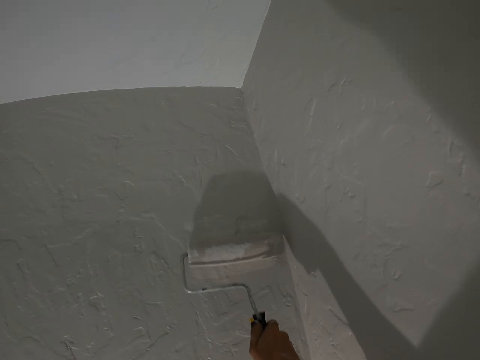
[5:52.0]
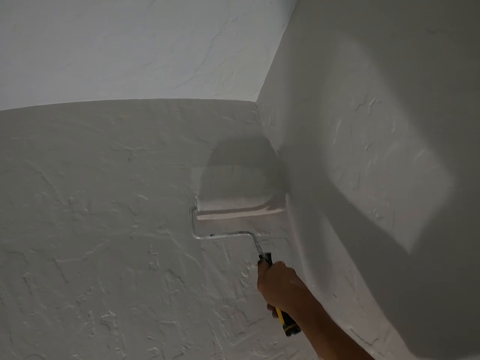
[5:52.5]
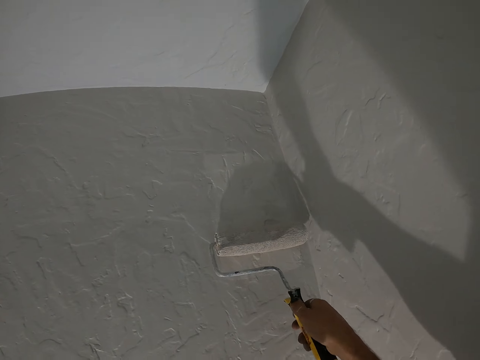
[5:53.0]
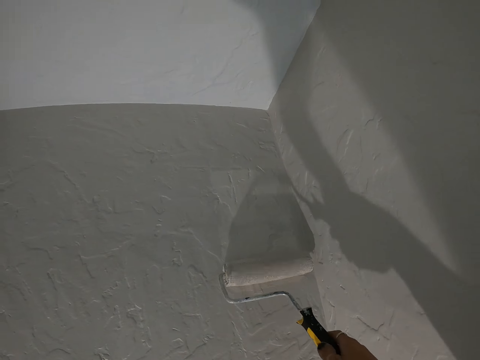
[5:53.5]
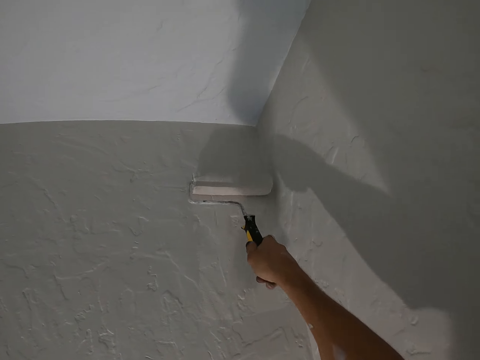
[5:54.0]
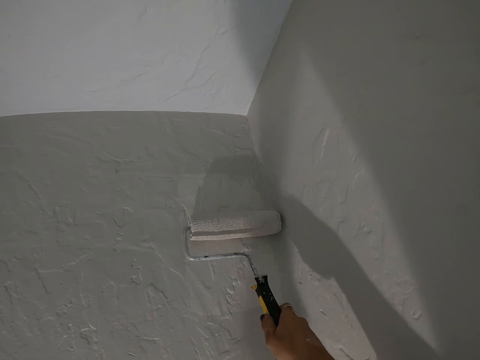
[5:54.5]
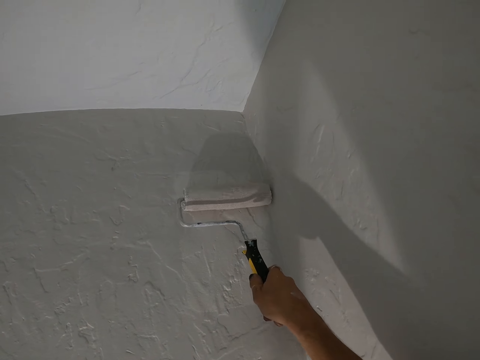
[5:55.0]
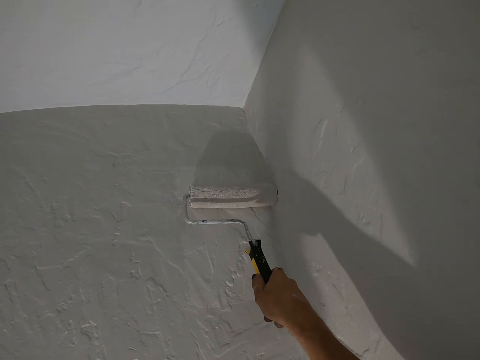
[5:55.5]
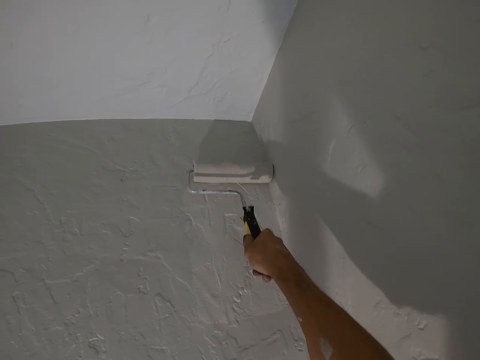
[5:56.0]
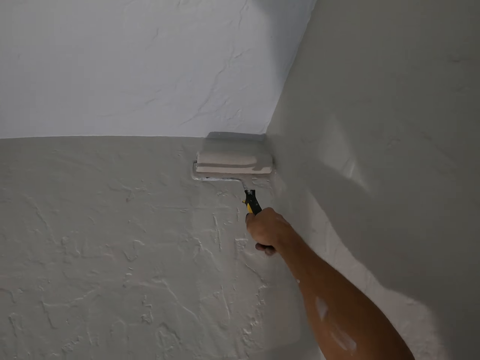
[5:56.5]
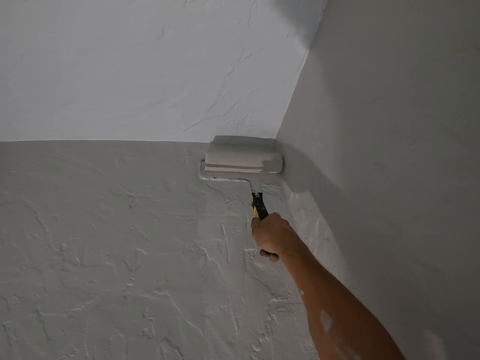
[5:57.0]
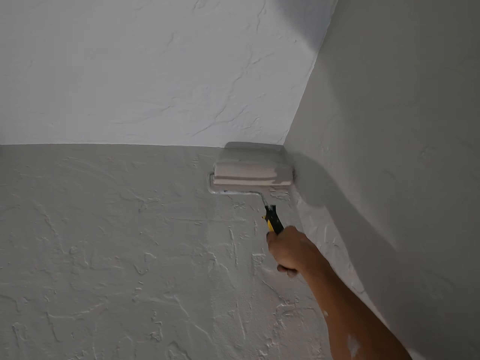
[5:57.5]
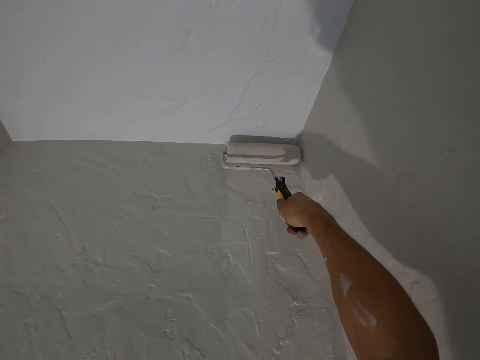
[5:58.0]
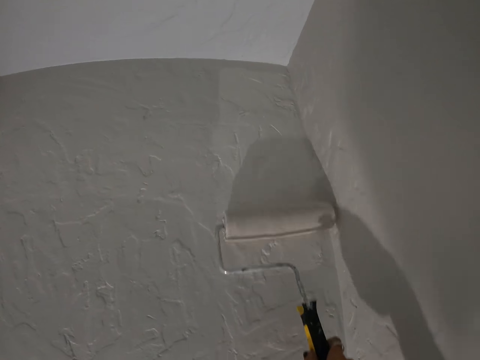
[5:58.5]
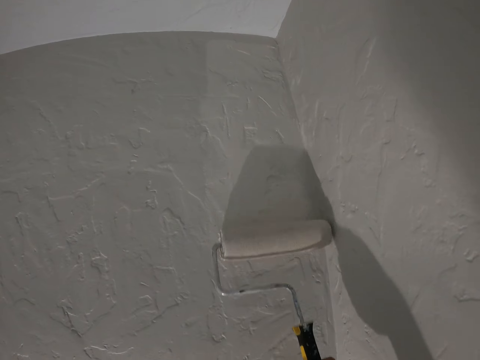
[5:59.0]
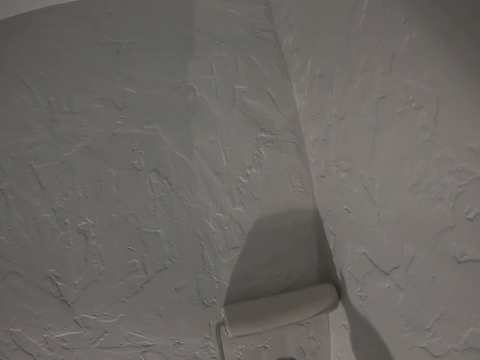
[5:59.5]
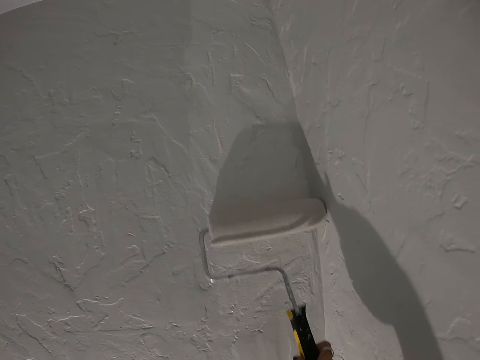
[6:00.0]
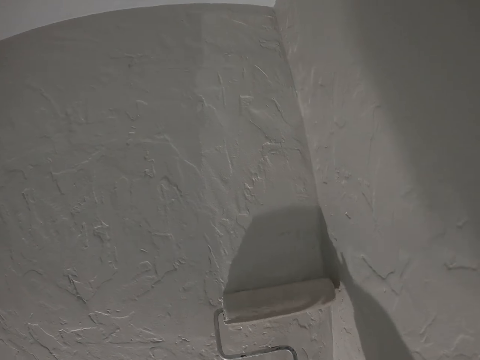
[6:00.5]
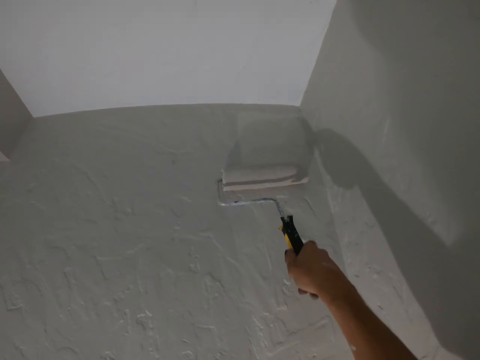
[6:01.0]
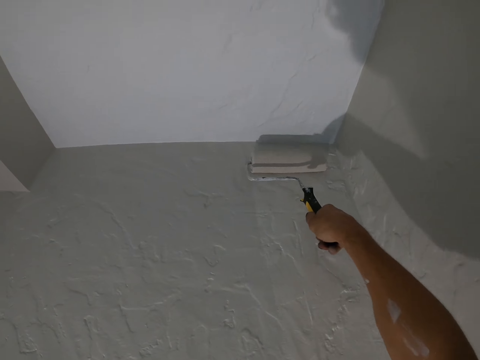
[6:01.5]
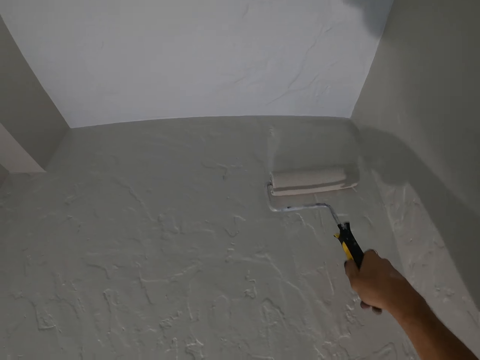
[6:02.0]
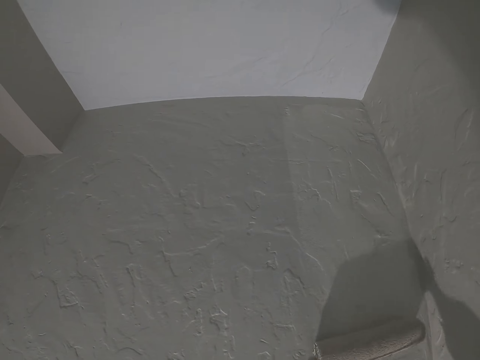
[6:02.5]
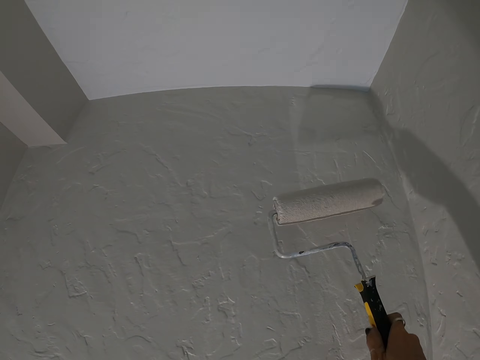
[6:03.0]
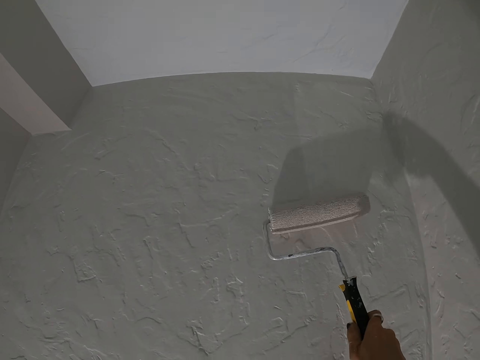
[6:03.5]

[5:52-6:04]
The camera wearer paints a wall with a painting roller.

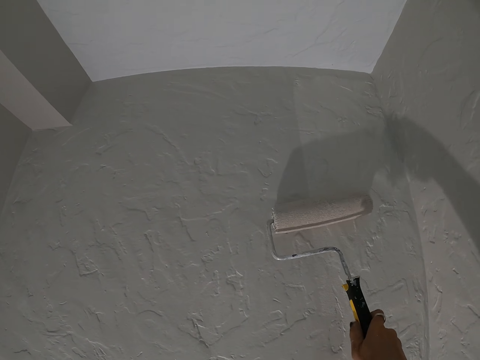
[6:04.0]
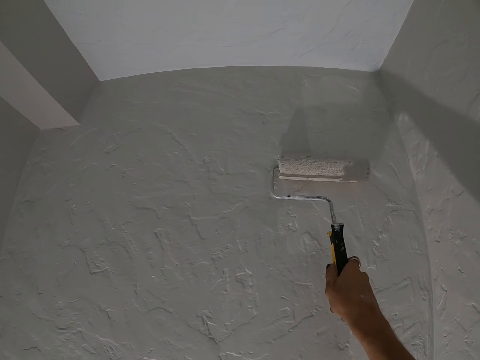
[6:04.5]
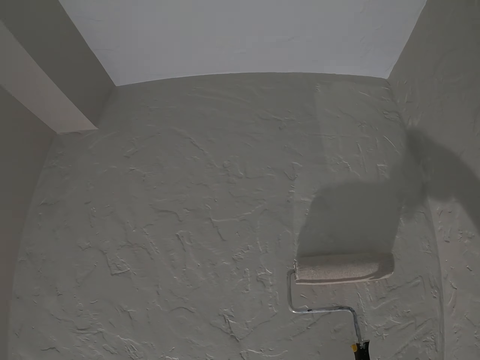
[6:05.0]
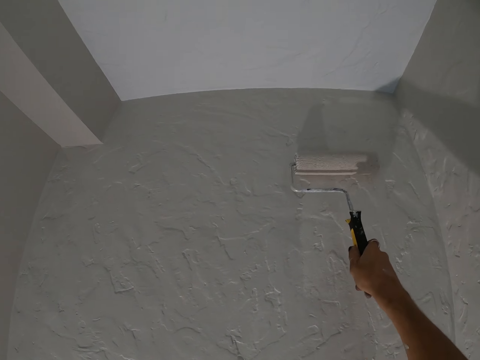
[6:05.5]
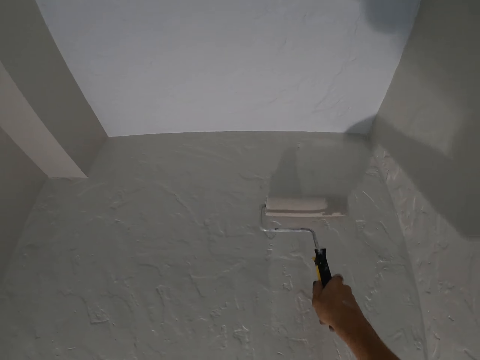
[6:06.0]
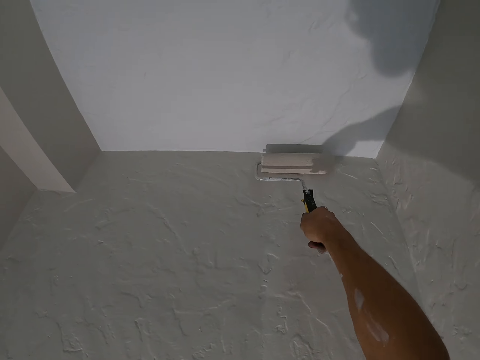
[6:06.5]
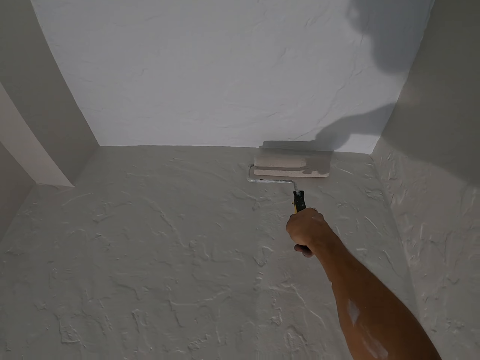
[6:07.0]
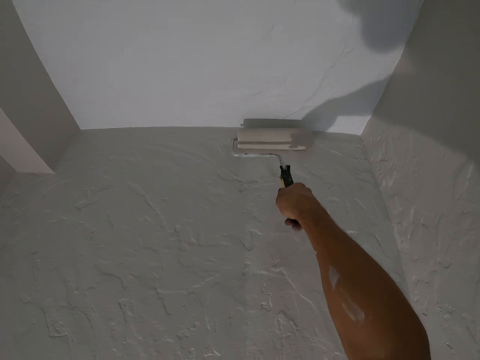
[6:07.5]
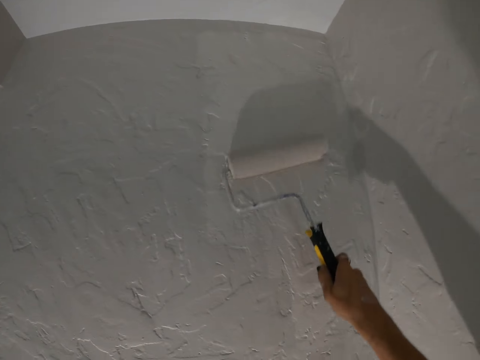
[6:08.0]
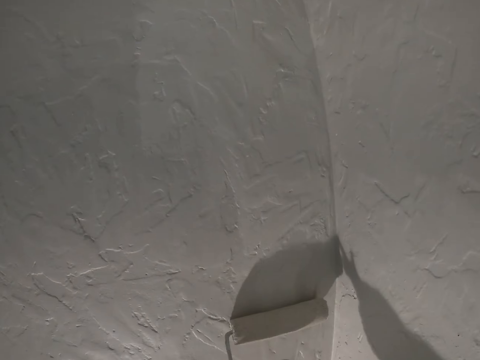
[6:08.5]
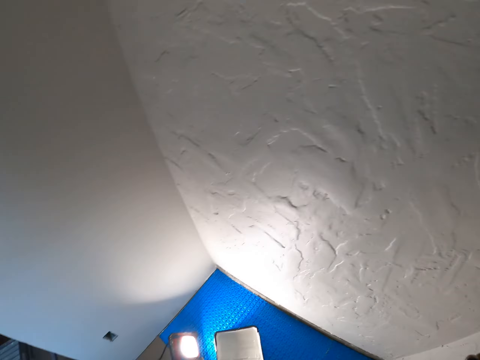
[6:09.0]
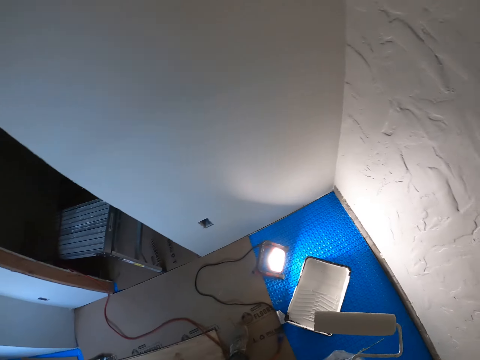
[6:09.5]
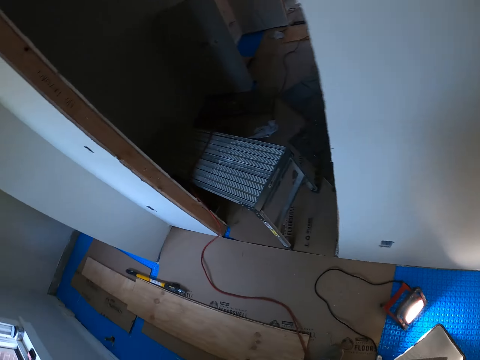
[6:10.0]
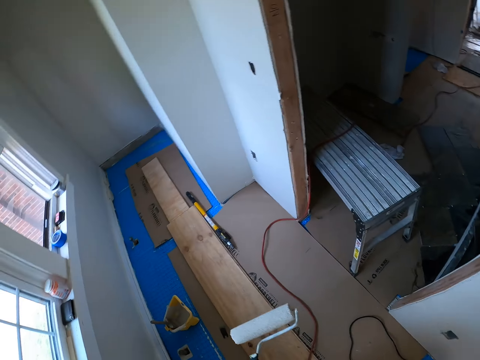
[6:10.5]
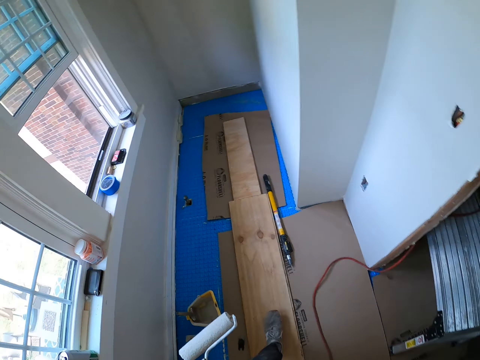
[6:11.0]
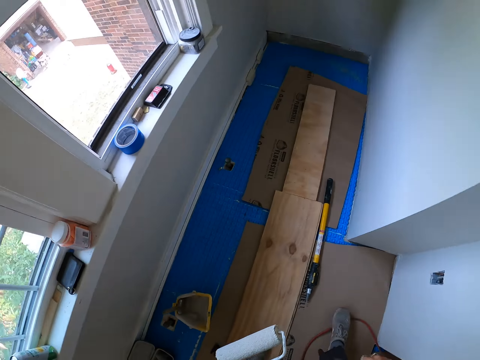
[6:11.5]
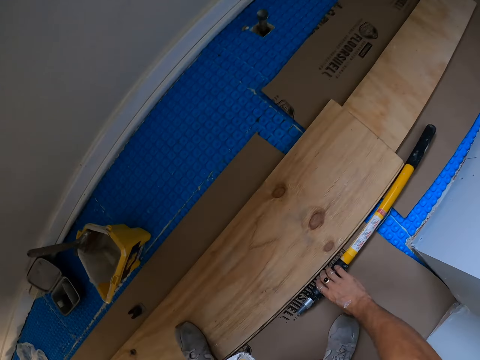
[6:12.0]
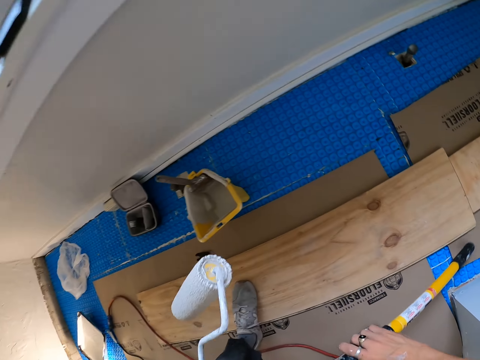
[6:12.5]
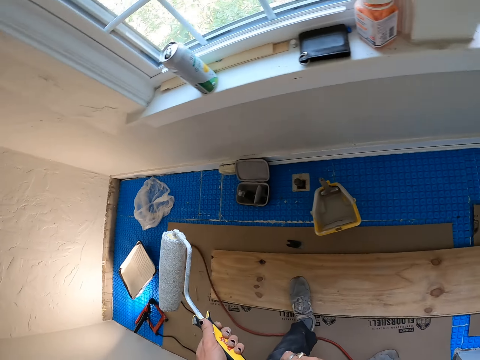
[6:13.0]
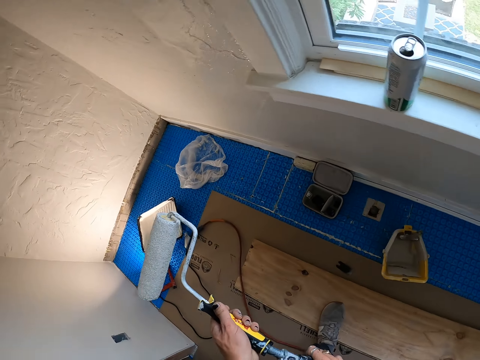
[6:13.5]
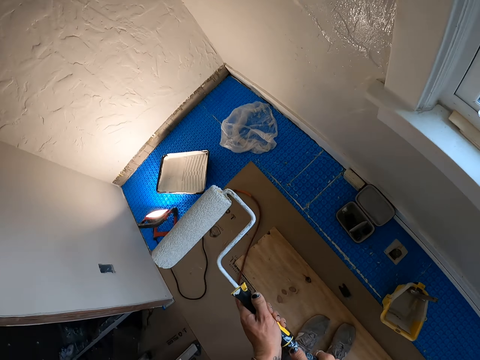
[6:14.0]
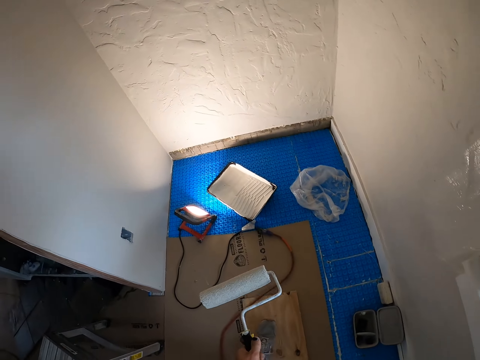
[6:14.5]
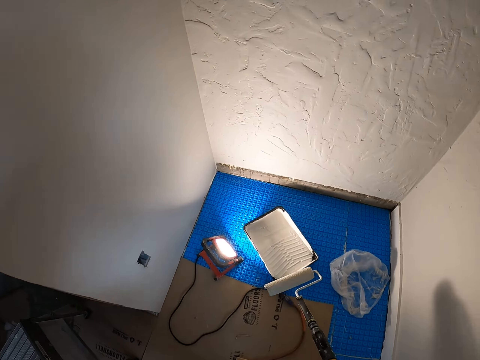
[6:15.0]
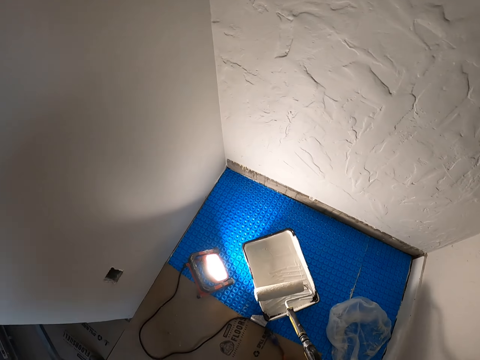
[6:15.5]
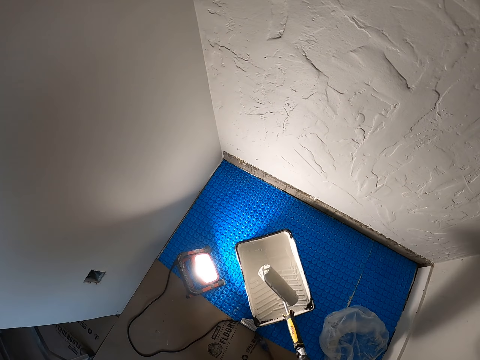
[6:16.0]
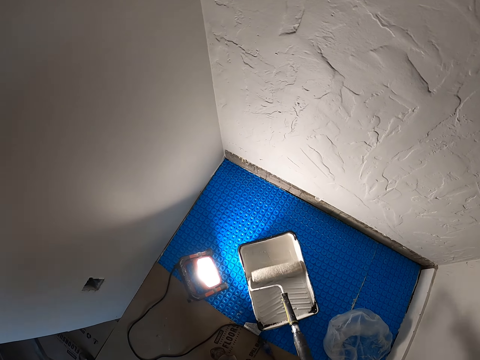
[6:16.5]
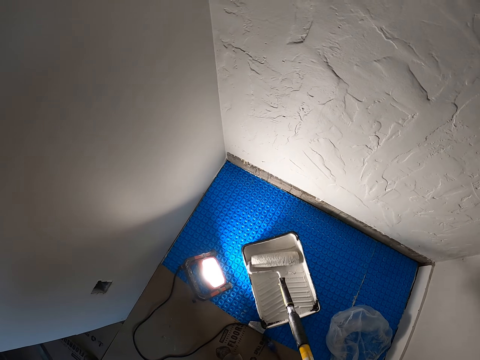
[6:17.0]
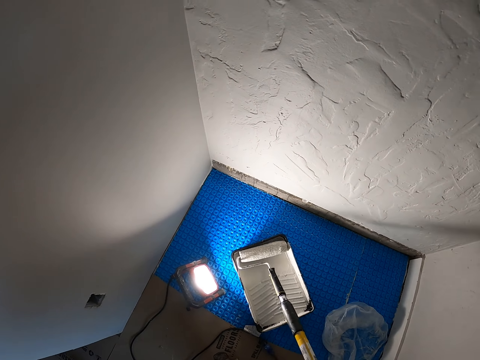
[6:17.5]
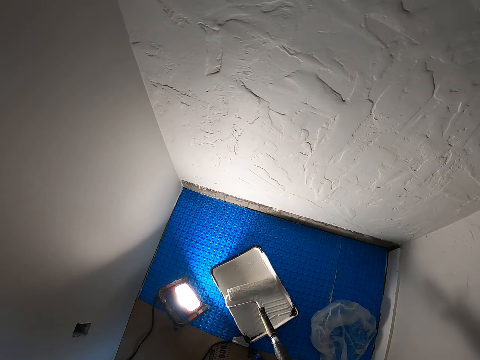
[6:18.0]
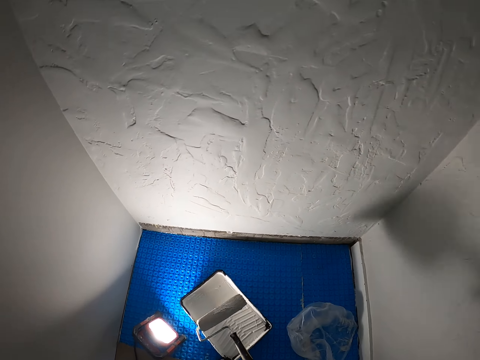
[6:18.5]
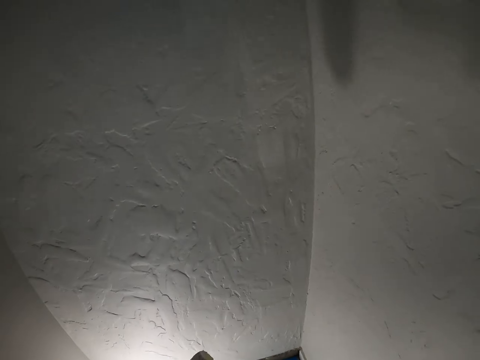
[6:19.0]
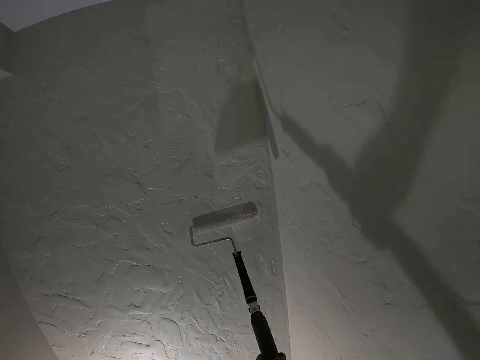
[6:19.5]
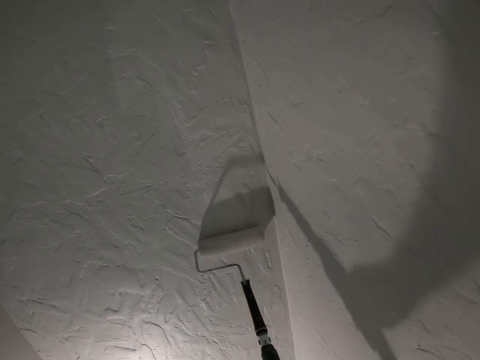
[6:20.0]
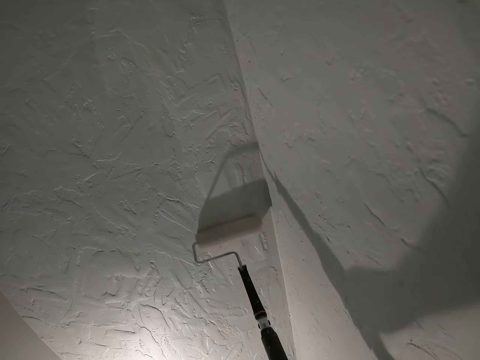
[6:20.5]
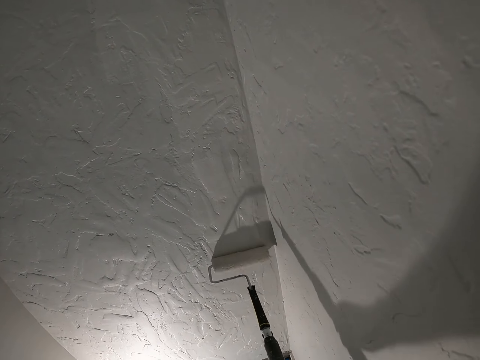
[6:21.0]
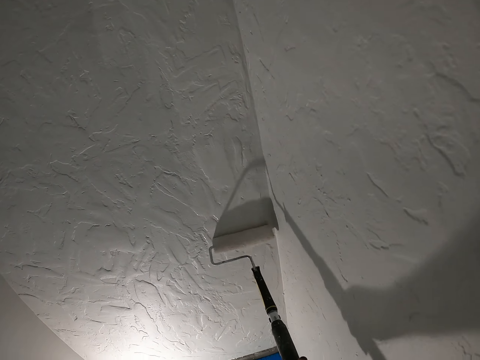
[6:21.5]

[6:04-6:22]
The camera wearer looks at a wall. They turn. They walk in a room. They pick up a roller extension handle or adjustable handle. They fix the adjustable handle. They roll a roller on a painting tray with paint. They smear the paint. They paint the wall with a painting roller.
